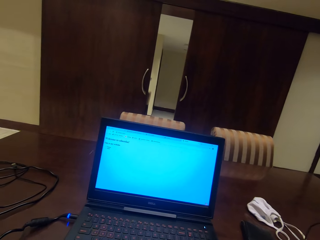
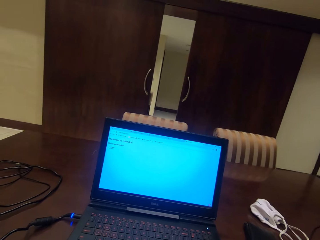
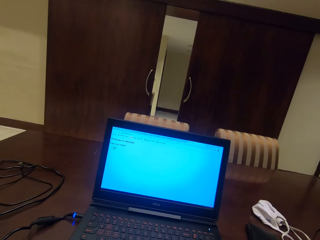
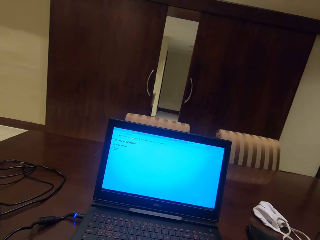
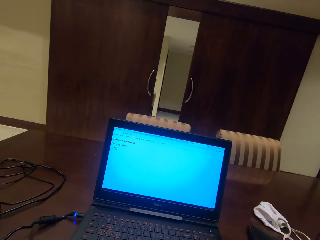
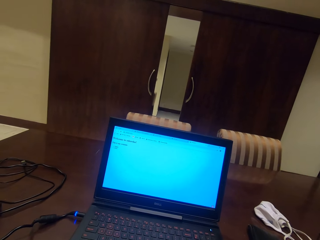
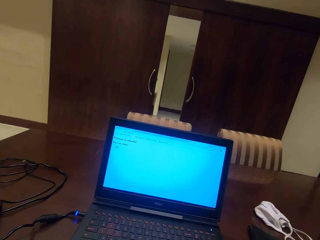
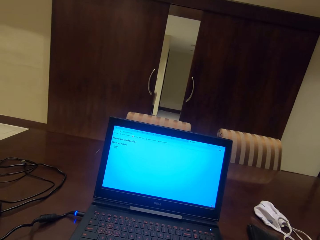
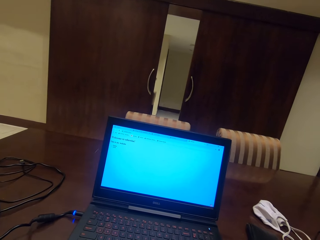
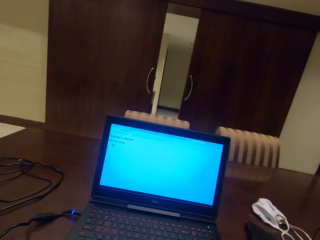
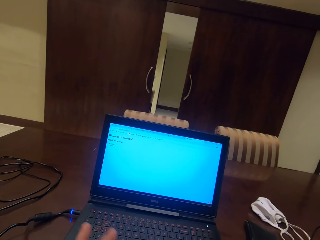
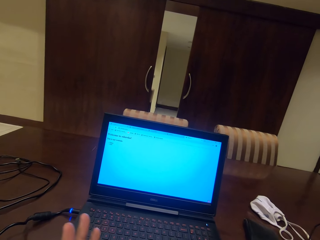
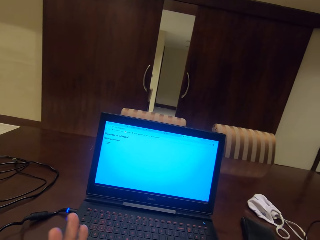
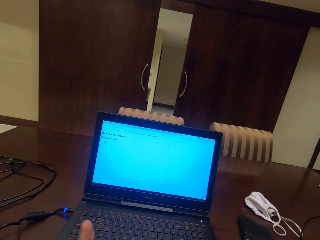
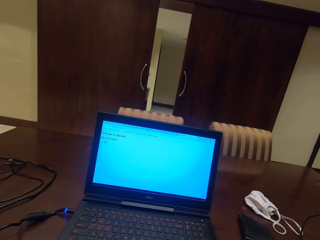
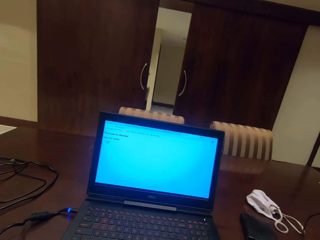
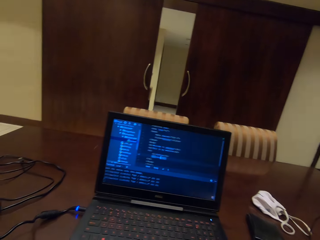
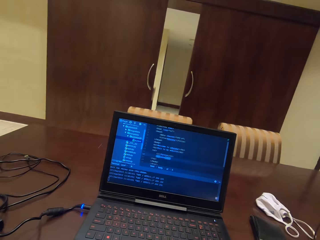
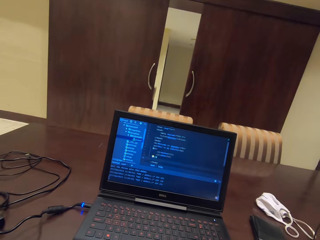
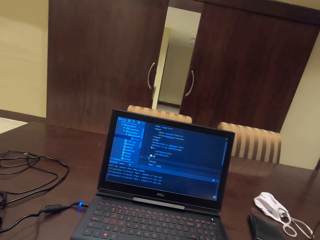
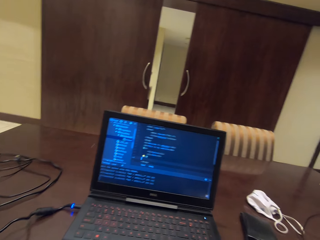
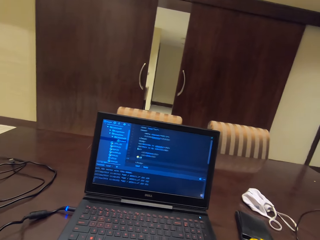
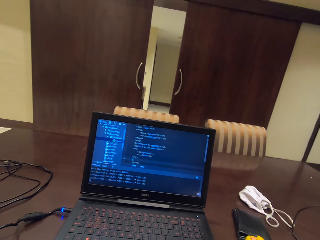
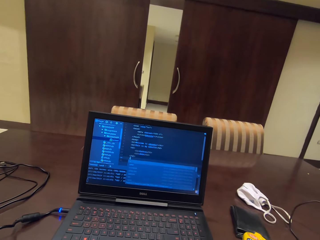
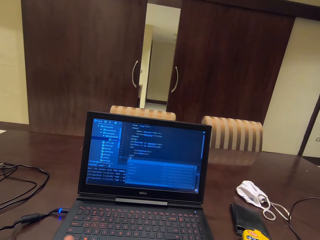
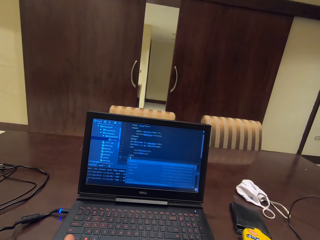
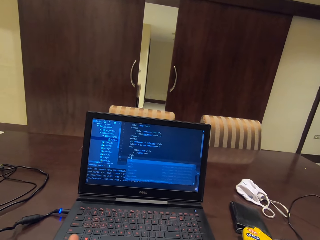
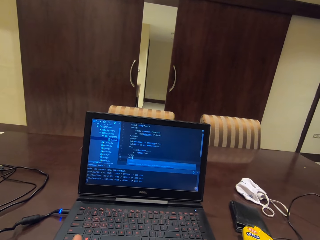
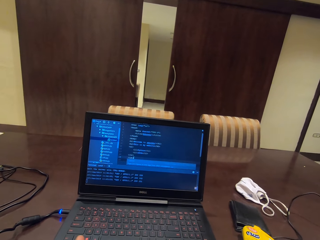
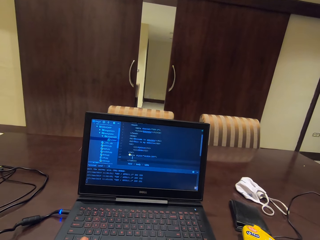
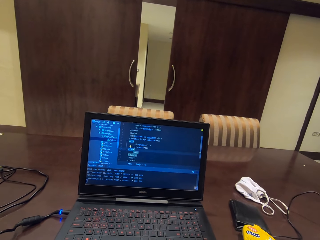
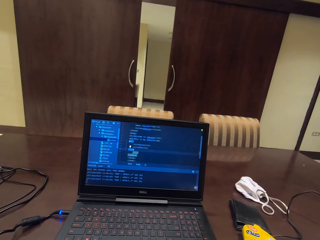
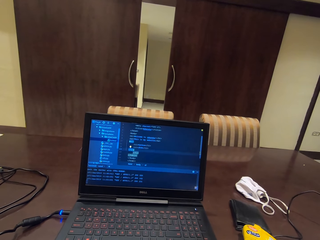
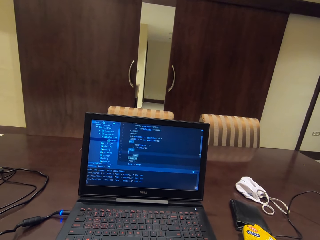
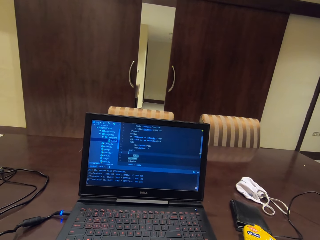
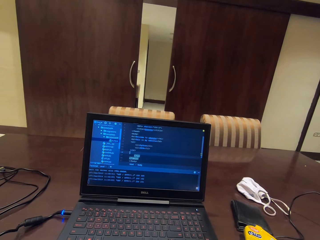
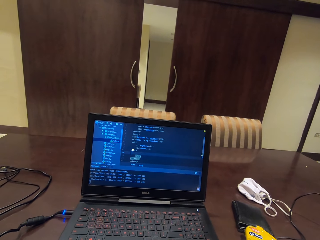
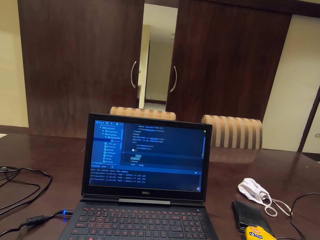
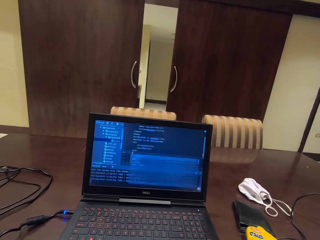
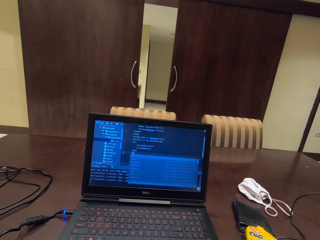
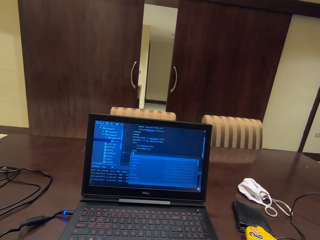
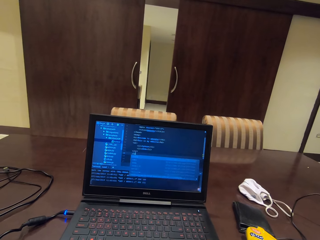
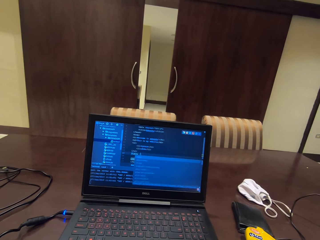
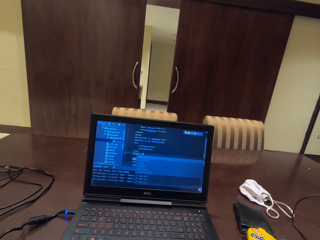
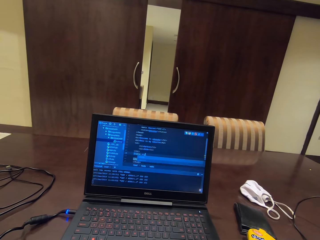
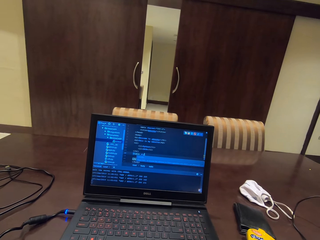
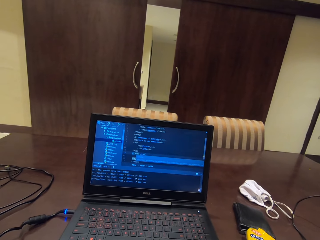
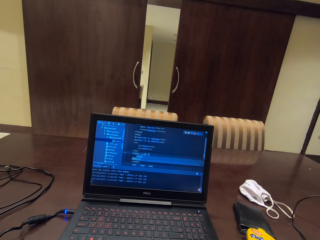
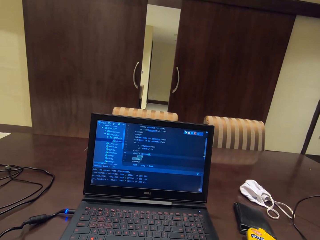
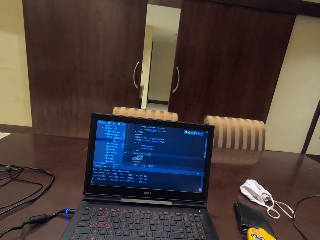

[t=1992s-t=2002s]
The camera wearer moves the left hand. They scroll on the laptop.

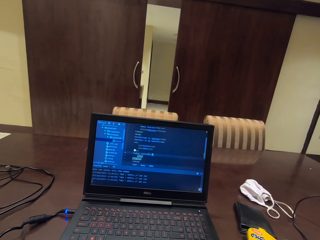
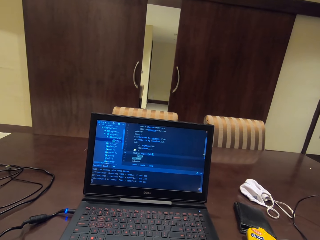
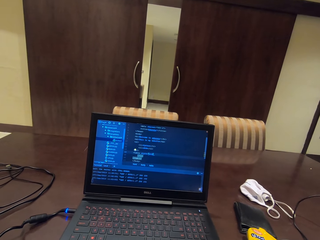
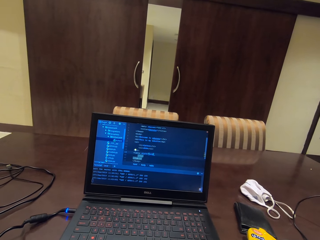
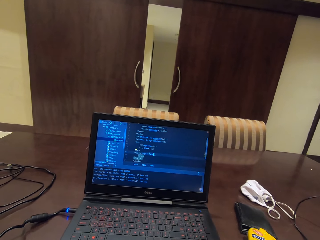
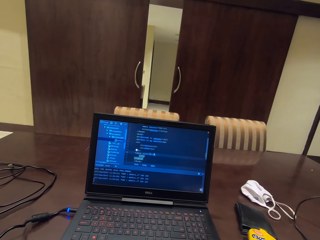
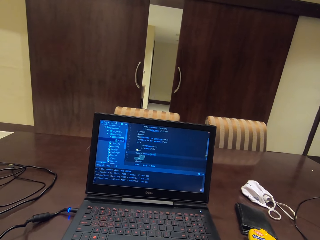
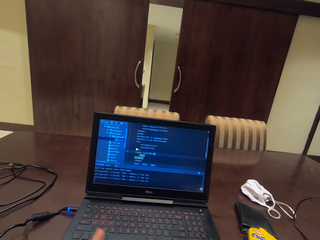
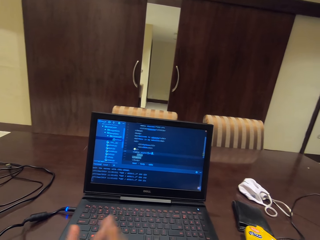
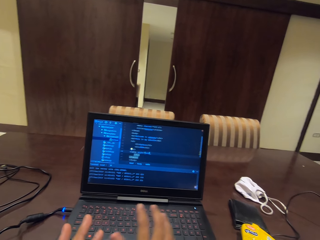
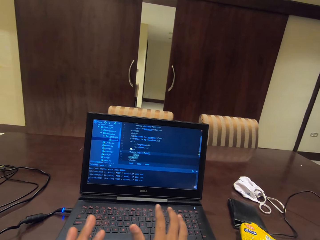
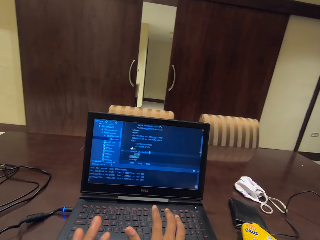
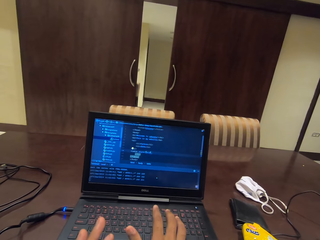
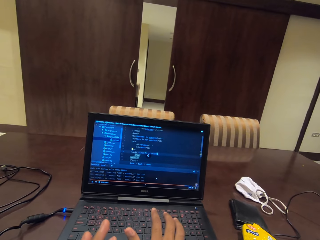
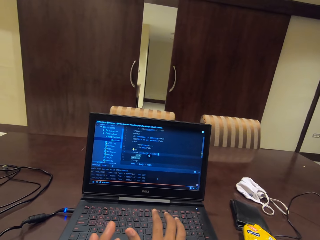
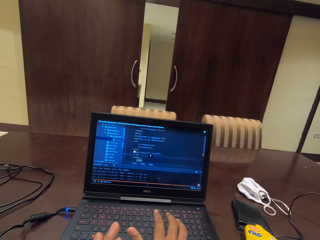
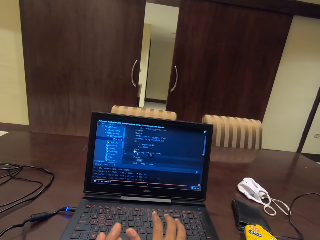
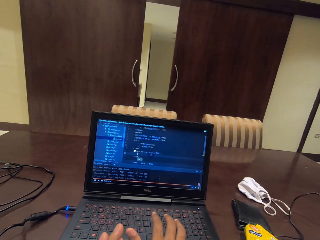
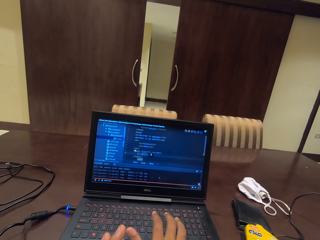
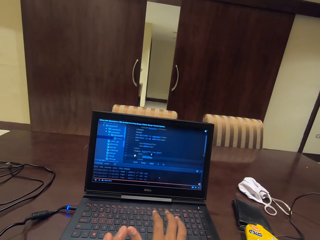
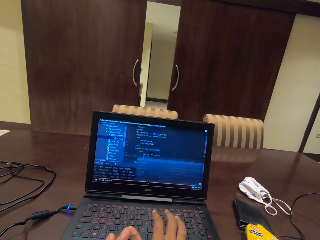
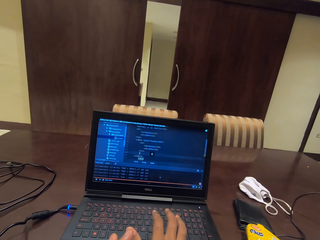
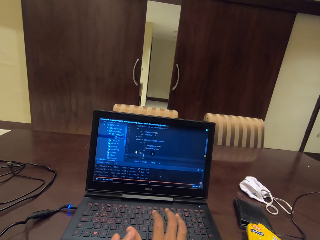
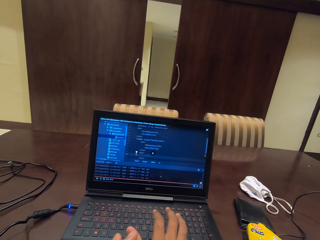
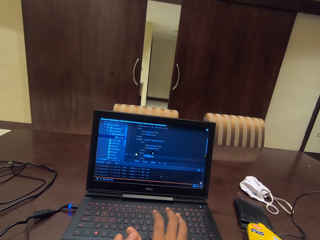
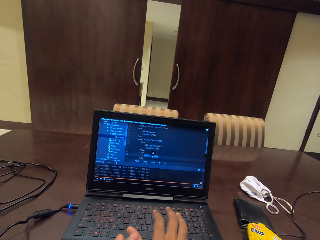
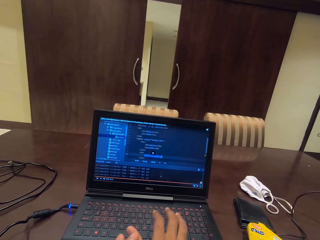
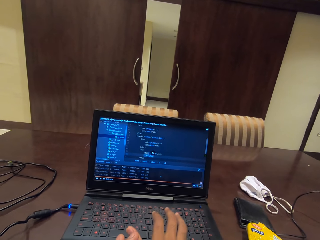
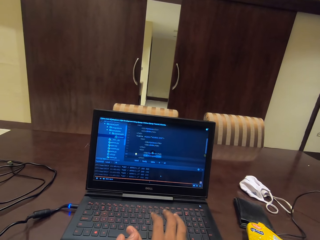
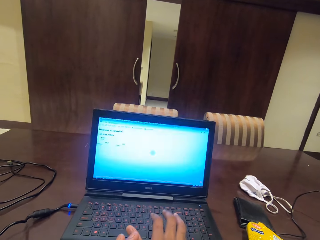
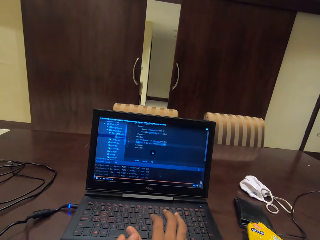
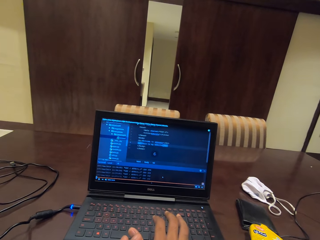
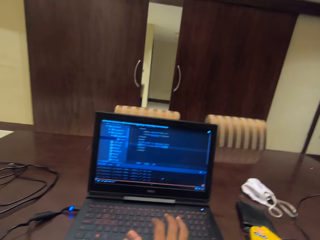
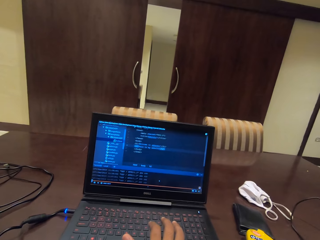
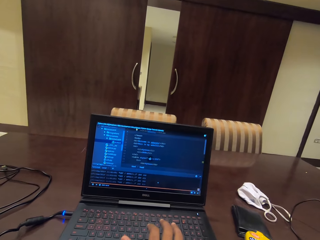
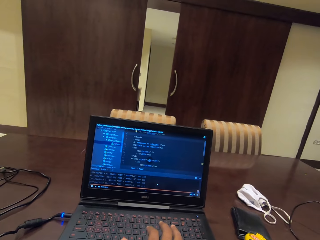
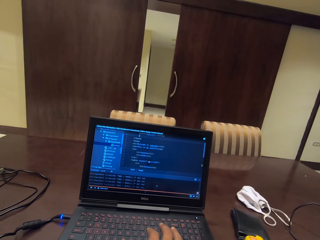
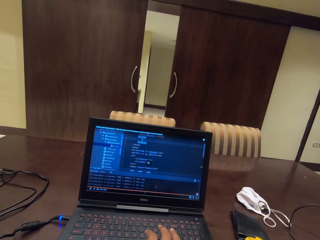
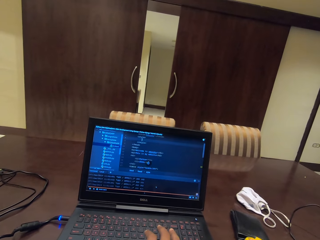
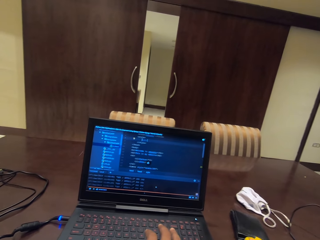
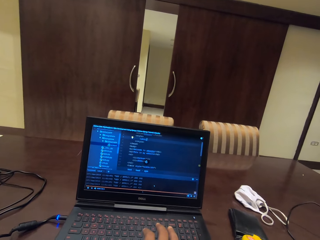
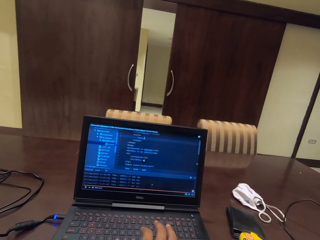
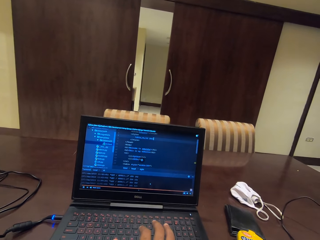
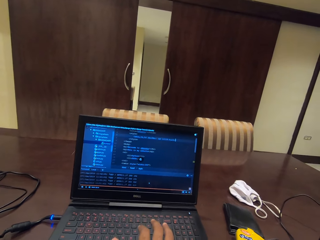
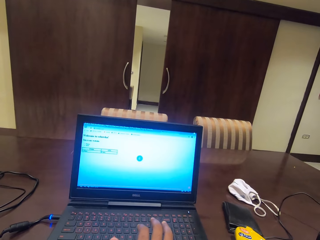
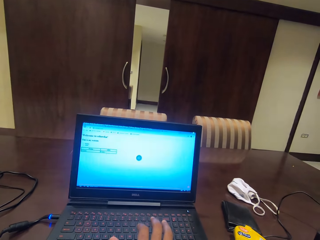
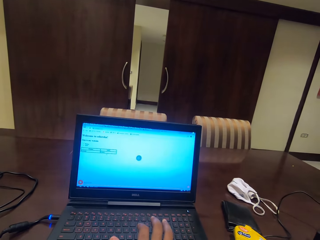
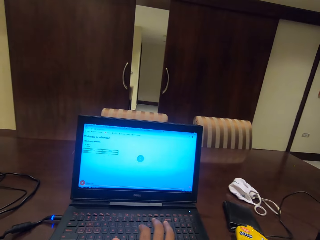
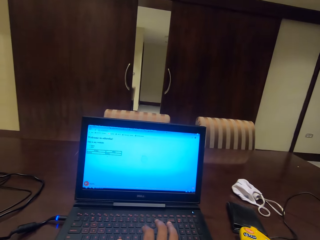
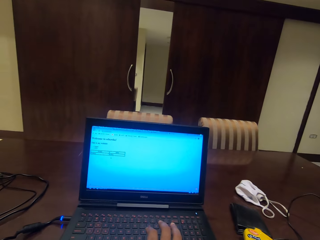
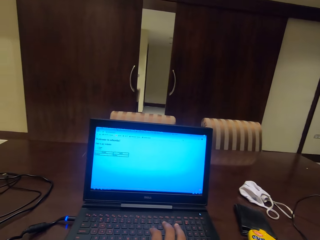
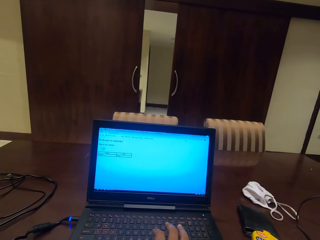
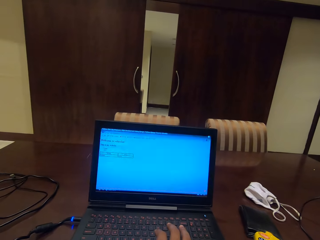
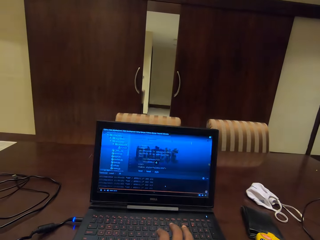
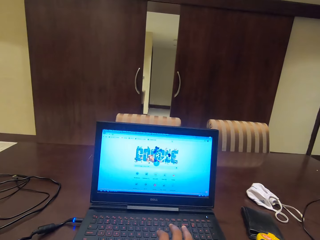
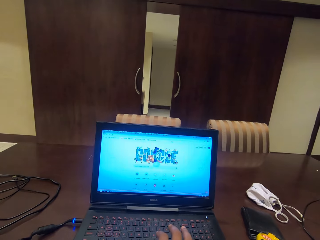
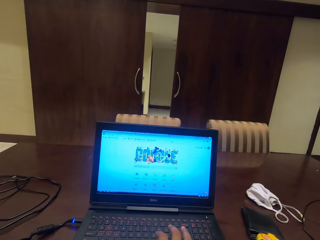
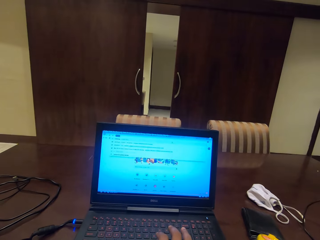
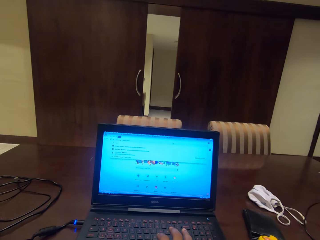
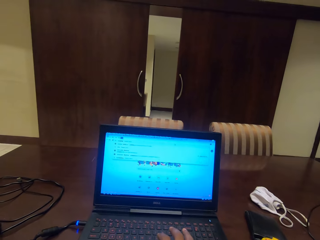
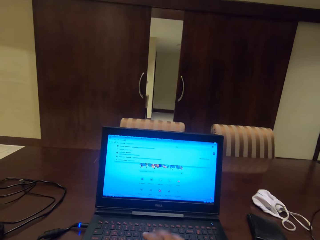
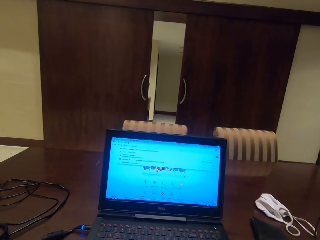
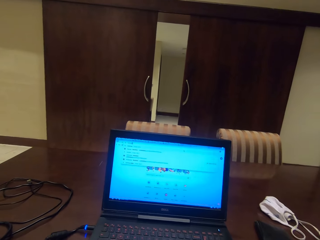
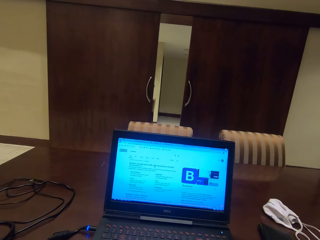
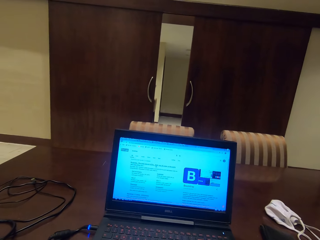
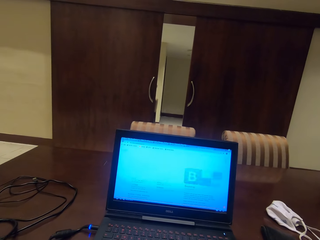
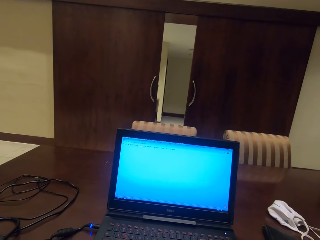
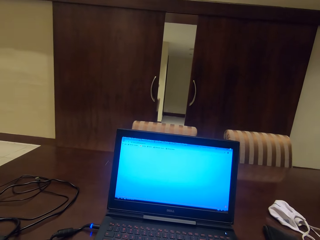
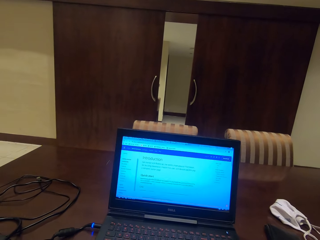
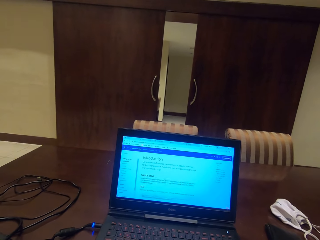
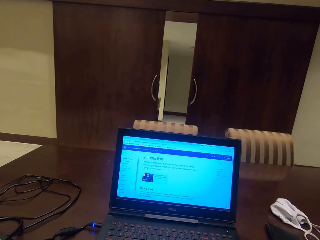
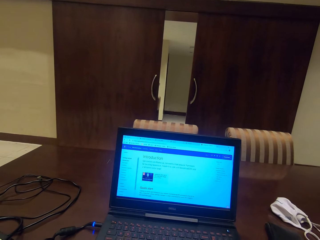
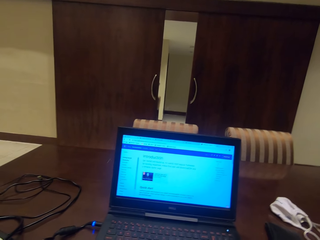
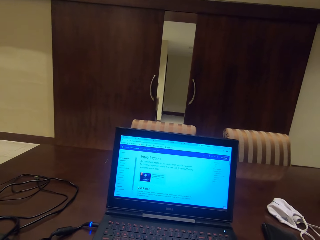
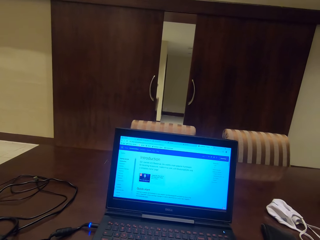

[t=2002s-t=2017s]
The camera wearer types on the laptop keyboard. They press a key on the keyboard. They remove the hand from the laptop.
